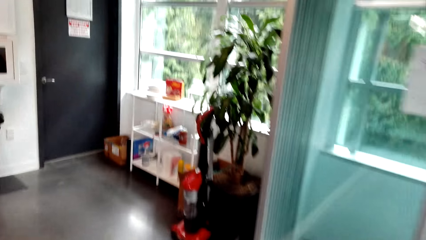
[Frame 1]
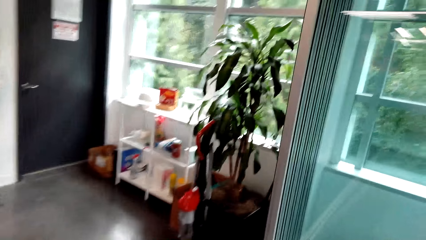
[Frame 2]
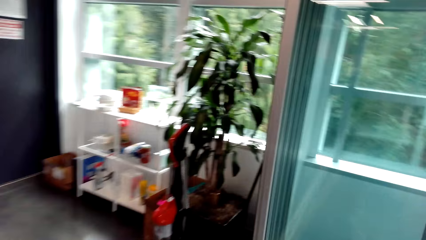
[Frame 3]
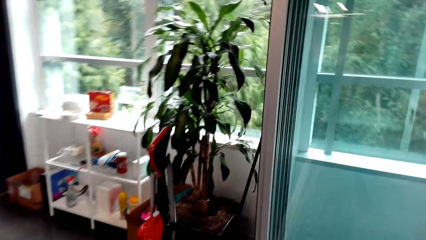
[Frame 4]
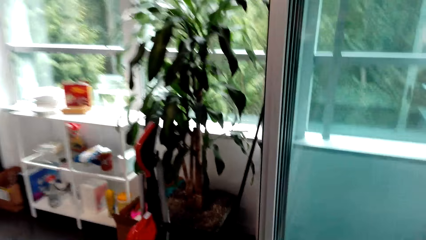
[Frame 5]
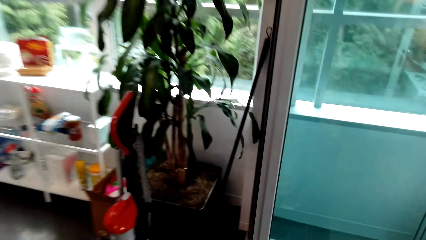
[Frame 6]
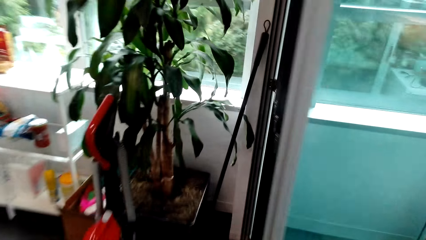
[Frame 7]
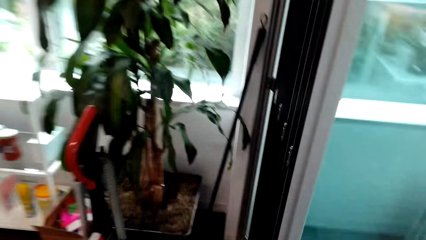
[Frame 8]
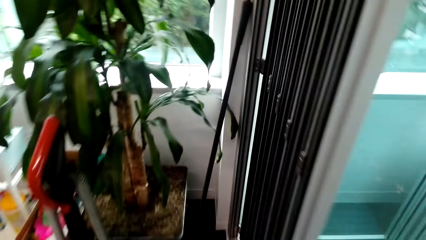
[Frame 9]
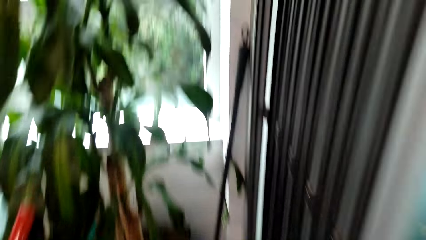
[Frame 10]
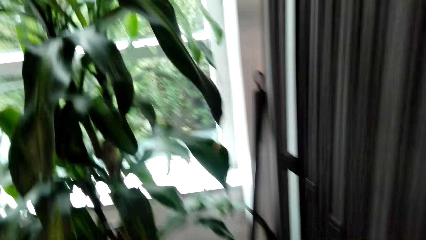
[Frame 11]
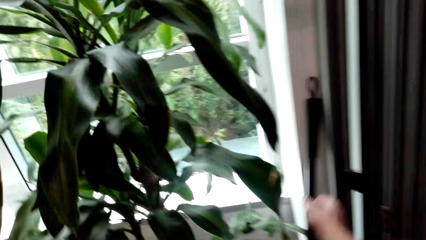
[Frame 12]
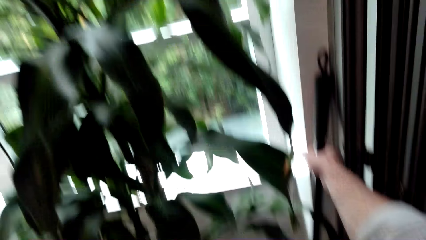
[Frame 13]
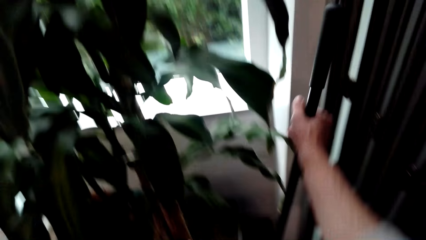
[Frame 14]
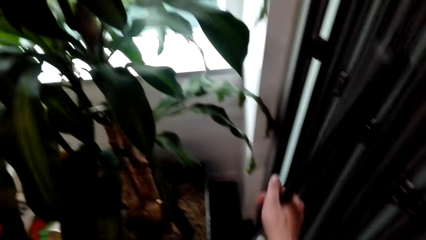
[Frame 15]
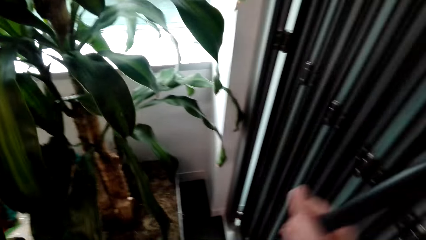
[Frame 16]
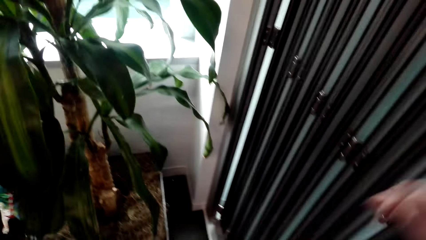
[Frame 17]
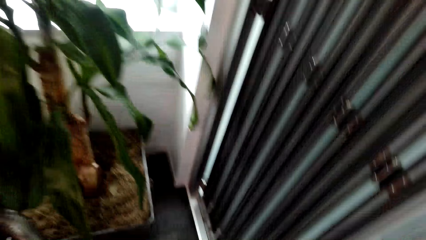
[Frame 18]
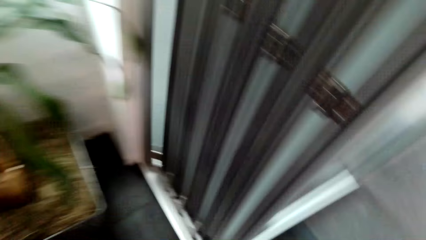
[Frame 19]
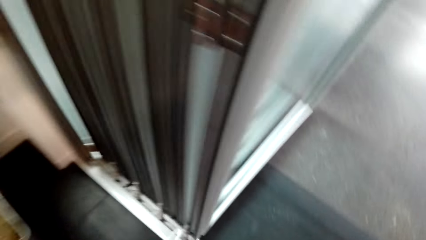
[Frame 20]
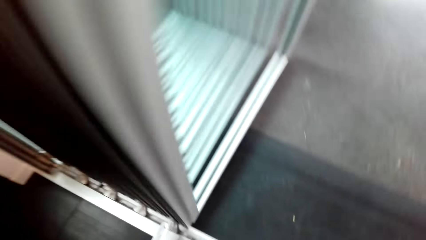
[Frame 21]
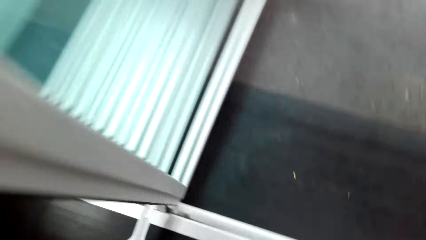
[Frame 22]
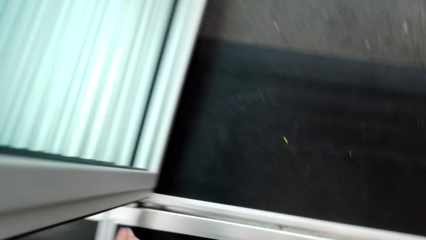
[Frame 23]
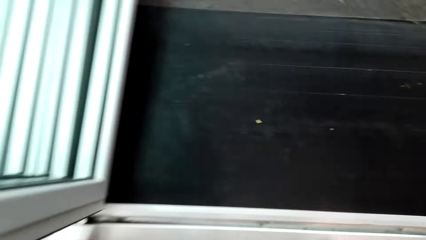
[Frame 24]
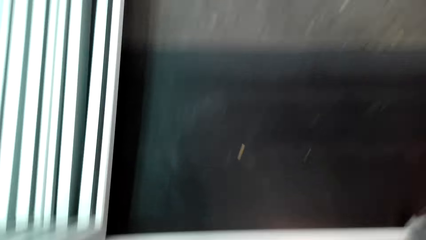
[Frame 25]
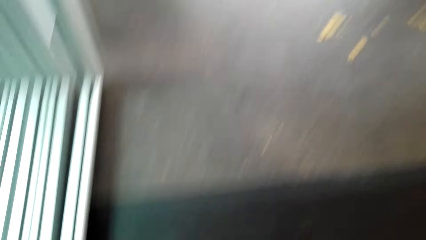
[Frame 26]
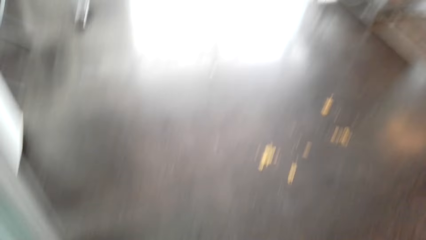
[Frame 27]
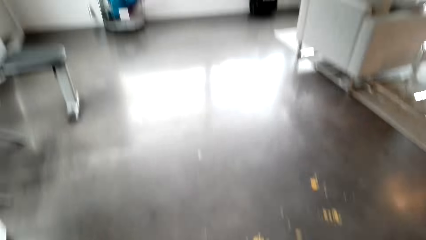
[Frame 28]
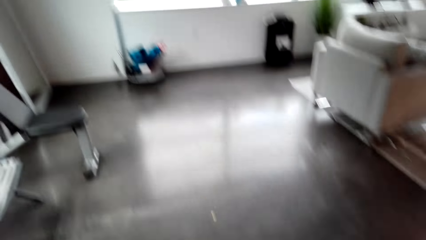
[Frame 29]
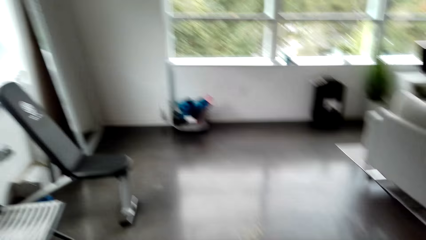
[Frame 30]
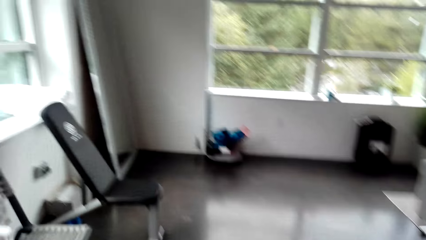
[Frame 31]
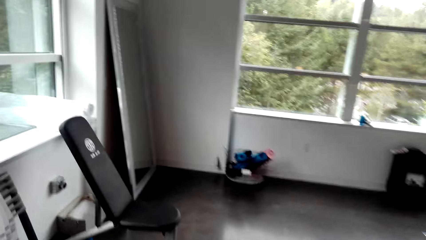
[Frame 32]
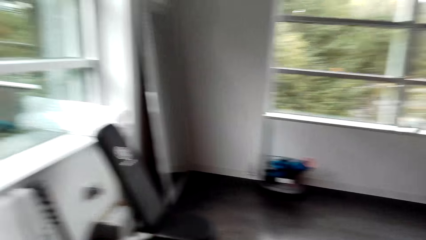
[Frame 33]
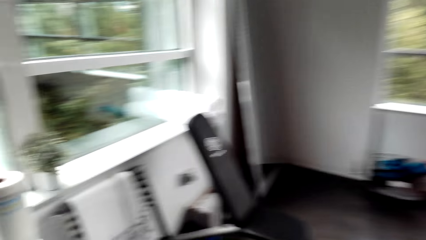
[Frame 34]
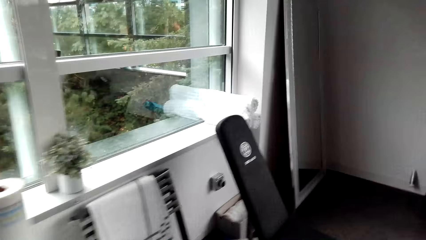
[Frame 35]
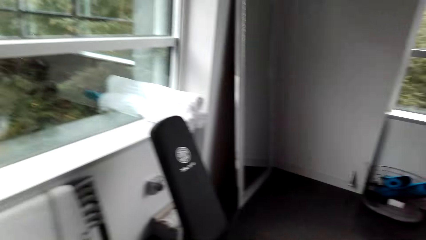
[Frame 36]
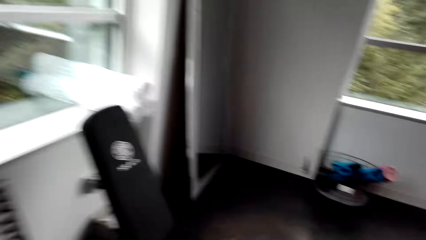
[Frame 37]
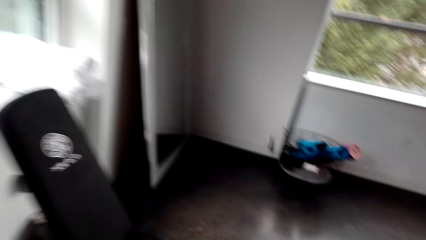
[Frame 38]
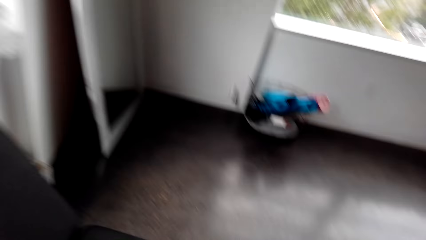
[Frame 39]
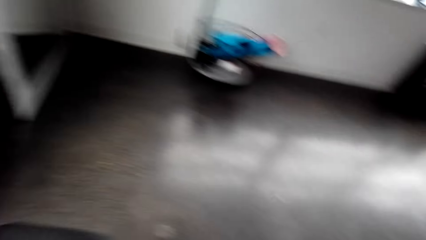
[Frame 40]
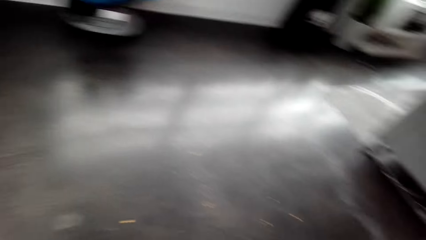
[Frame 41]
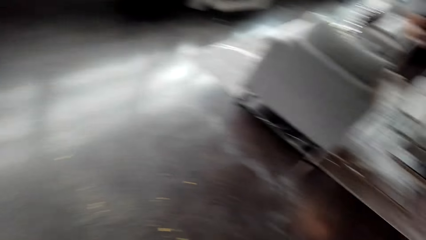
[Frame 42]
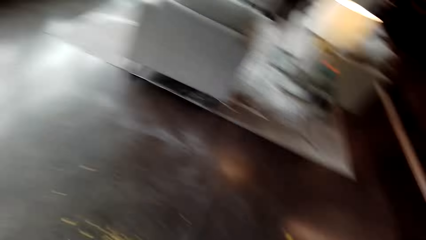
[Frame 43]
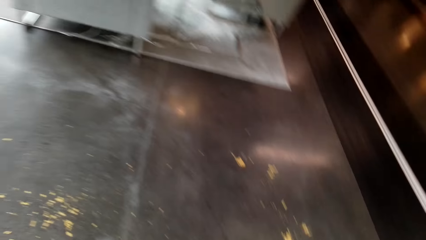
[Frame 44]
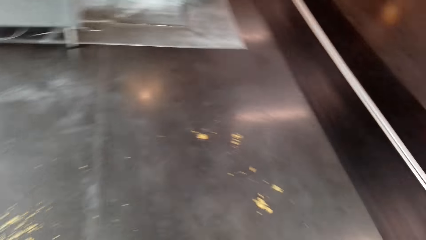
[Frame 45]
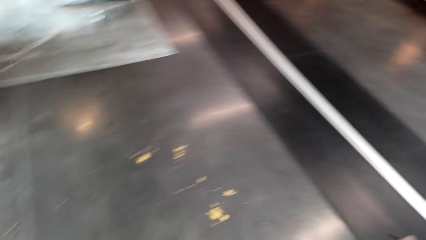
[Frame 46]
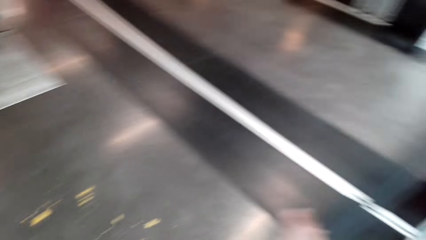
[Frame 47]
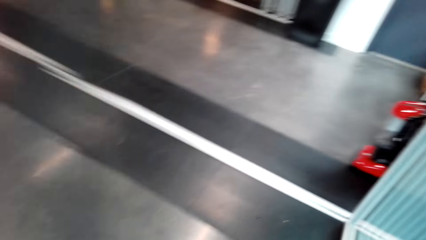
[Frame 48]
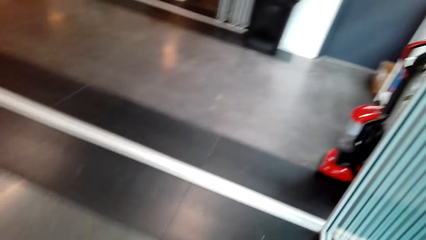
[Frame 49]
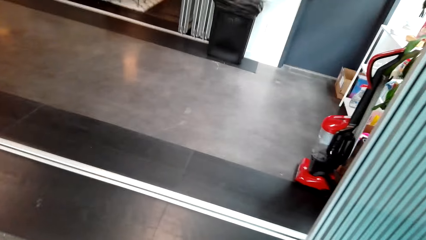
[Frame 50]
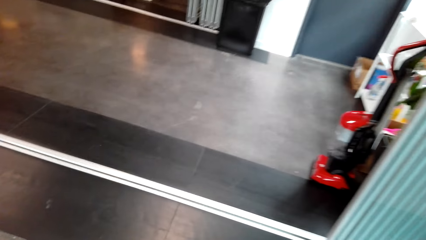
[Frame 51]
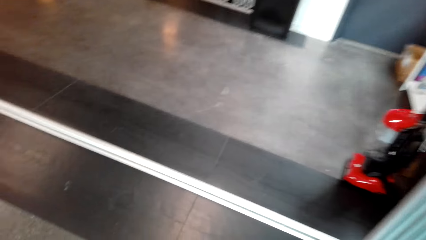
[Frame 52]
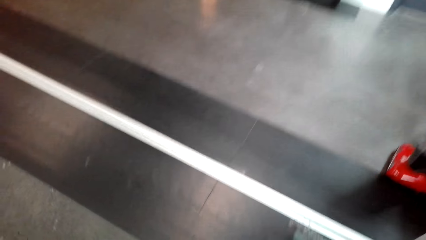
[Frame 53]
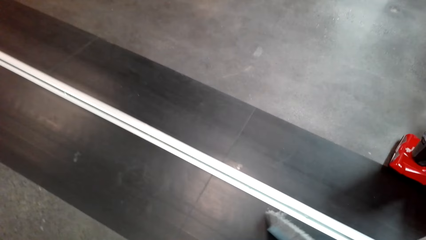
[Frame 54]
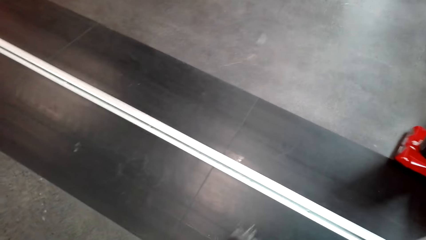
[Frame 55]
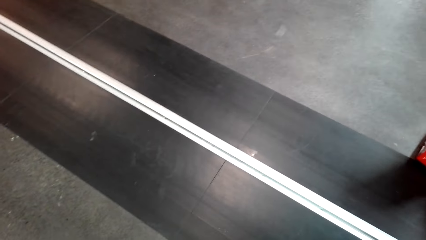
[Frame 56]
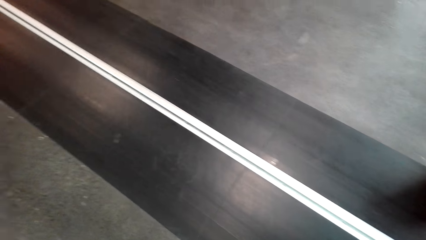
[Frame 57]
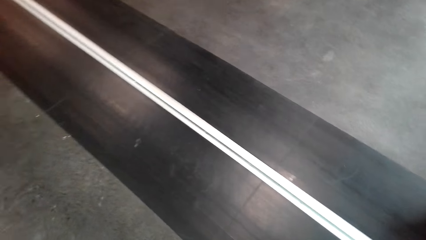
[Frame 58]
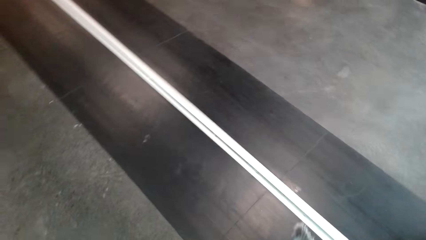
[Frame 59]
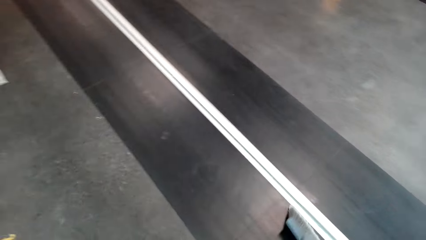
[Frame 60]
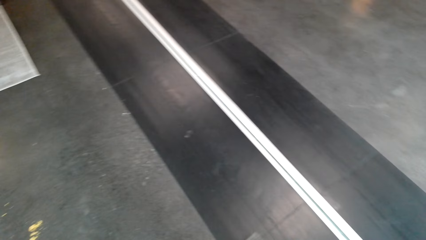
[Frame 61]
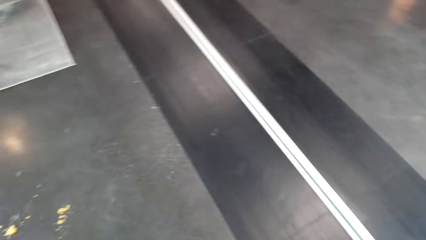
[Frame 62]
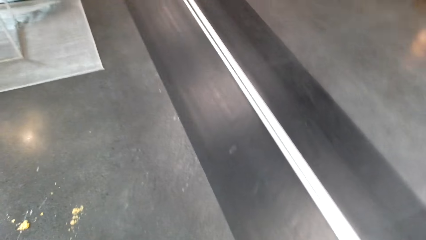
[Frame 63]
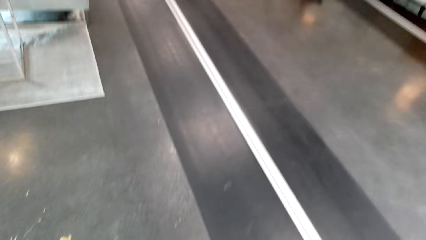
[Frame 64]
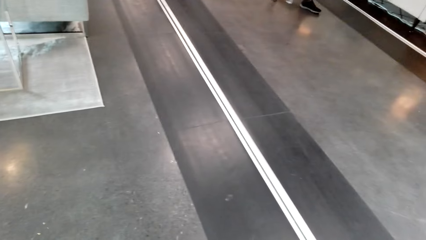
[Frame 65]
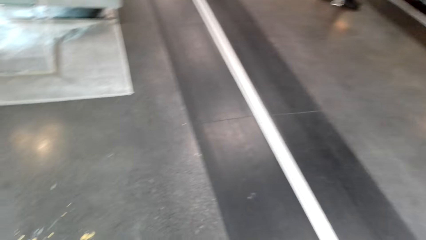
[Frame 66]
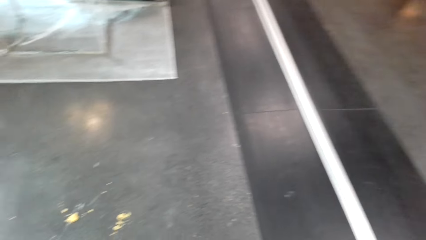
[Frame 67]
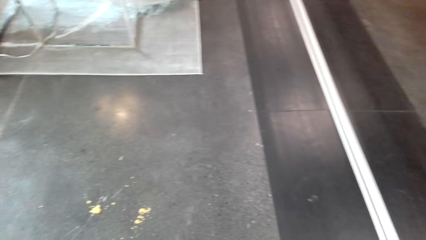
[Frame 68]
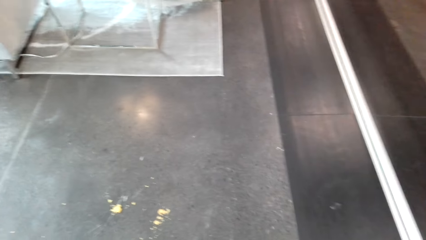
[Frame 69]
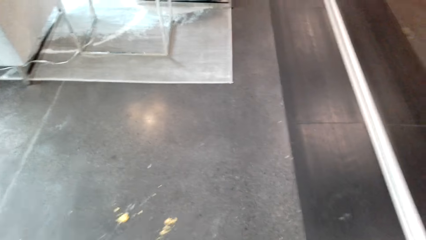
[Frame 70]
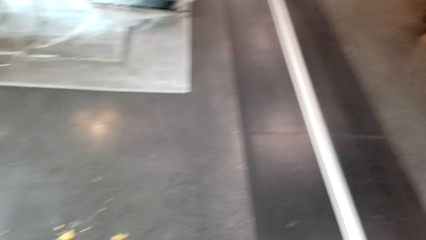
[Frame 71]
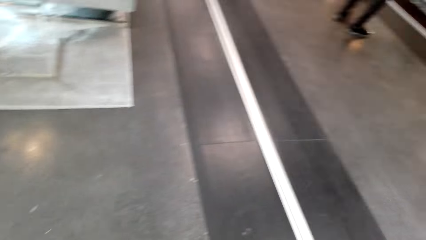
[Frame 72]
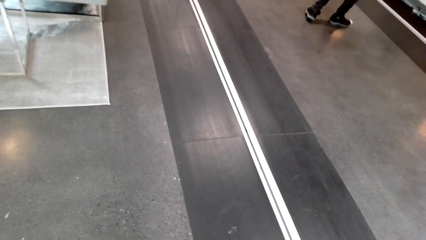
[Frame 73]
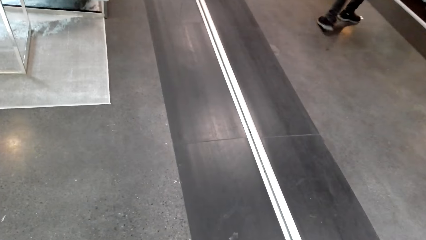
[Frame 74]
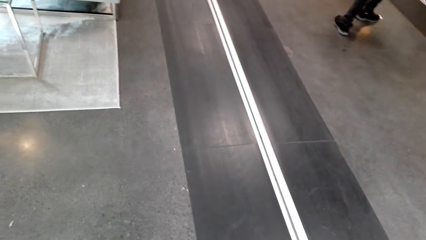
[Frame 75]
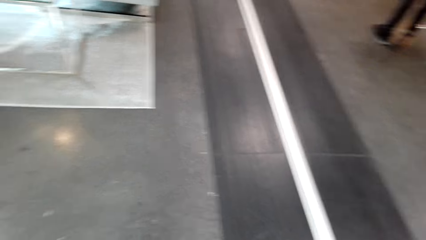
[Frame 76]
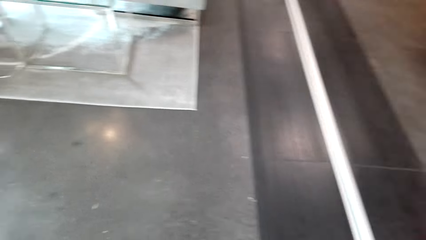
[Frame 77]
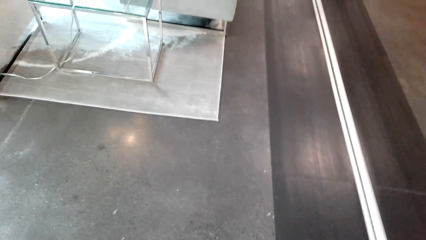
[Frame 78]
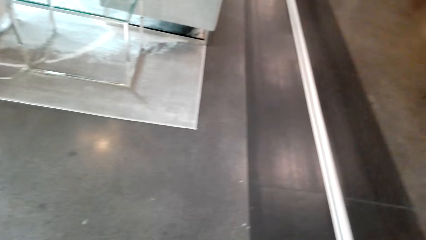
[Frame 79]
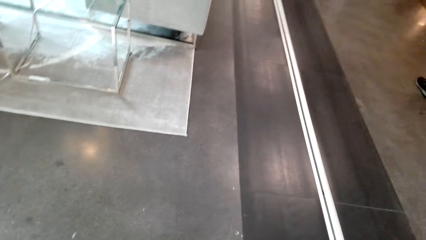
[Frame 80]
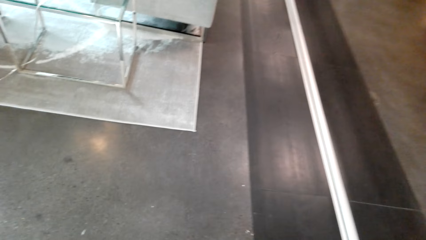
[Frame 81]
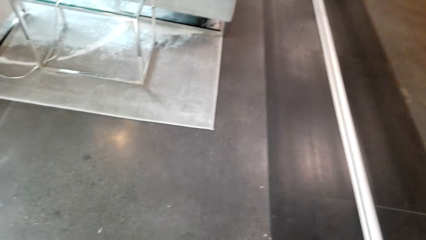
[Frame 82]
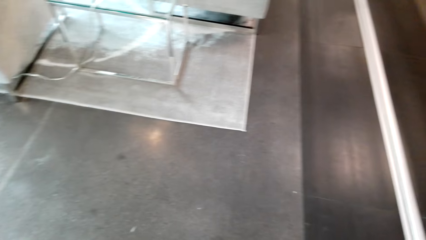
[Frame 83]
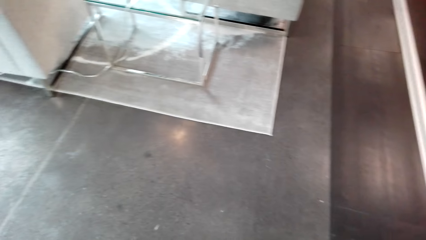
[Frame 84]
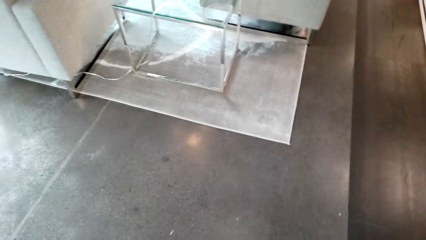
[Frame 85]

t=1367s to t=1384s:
The camera wearer picks up the broom. They walk around the room. They sweep the floor with the broom.
